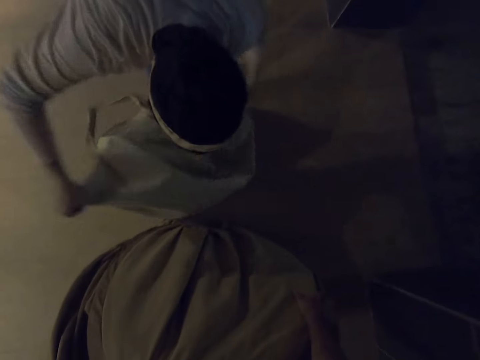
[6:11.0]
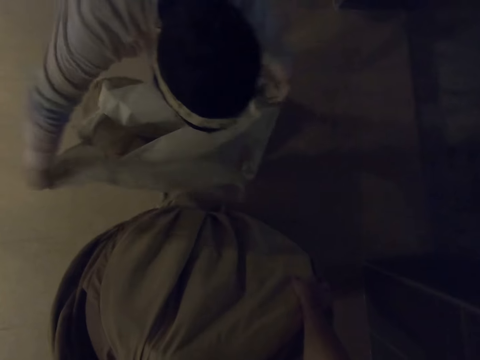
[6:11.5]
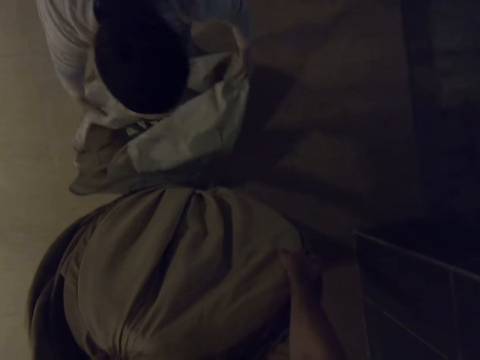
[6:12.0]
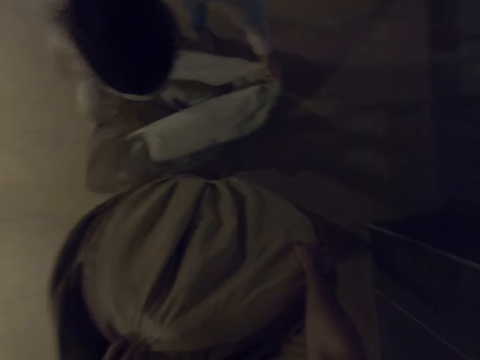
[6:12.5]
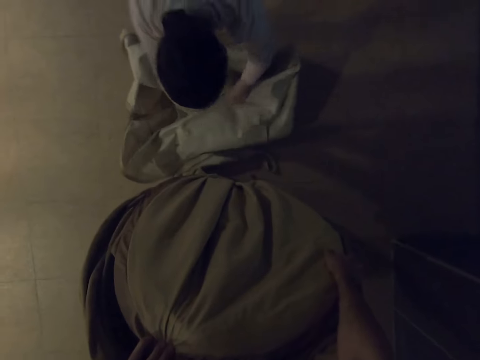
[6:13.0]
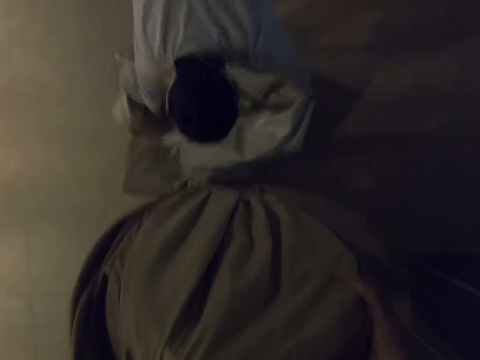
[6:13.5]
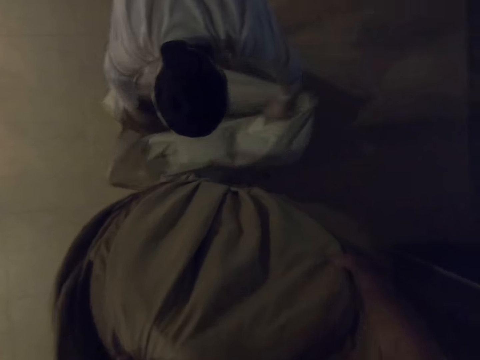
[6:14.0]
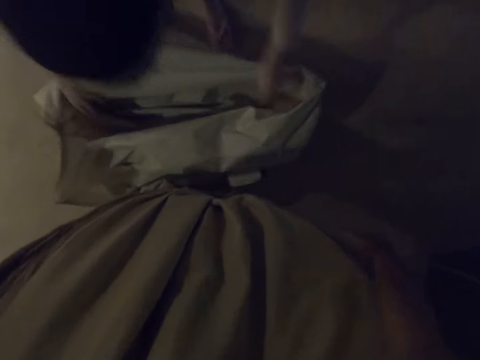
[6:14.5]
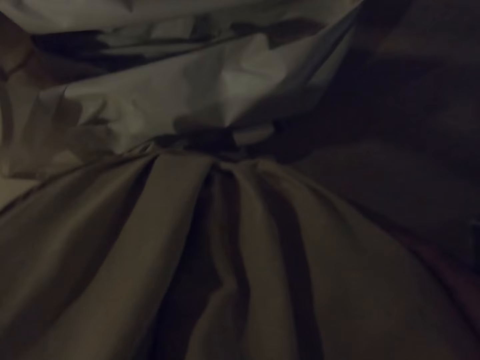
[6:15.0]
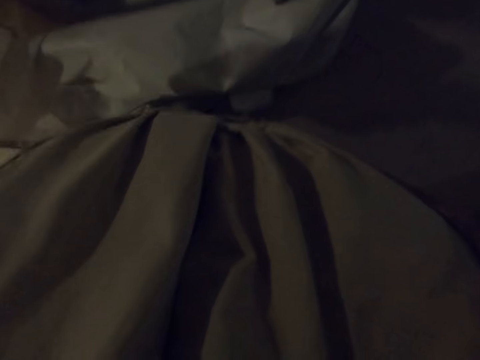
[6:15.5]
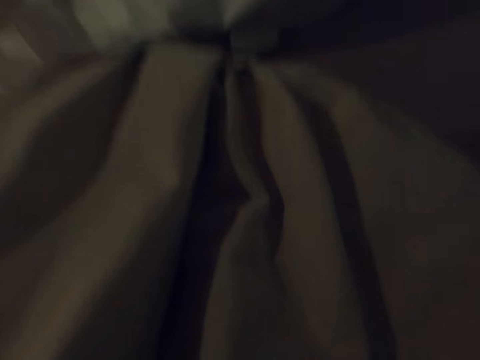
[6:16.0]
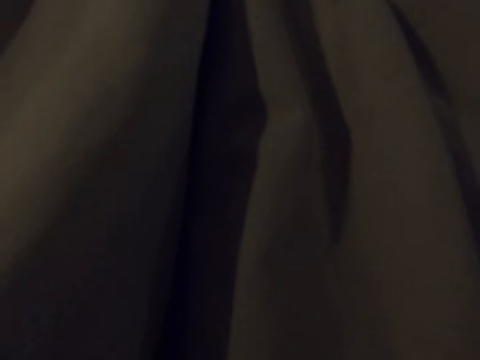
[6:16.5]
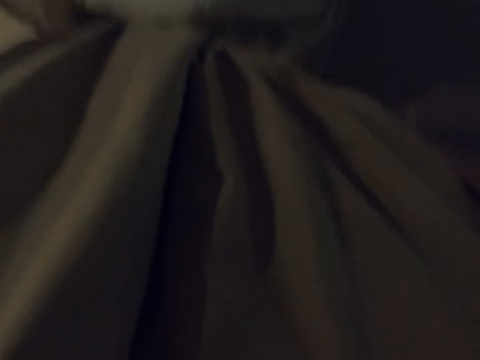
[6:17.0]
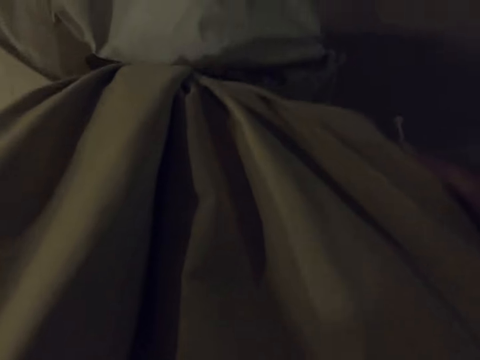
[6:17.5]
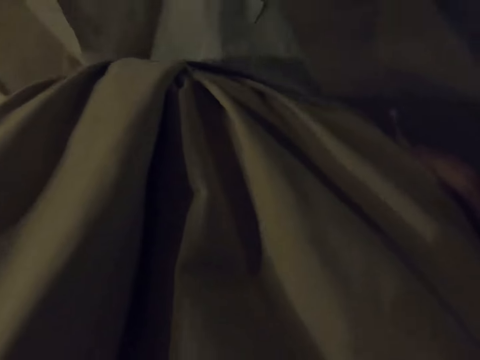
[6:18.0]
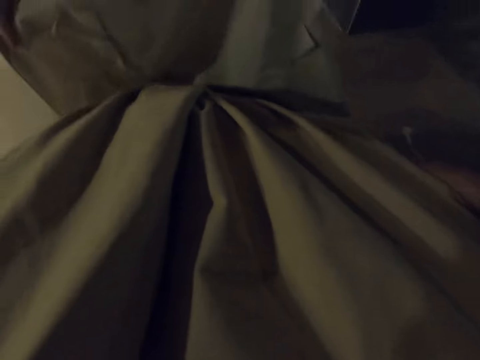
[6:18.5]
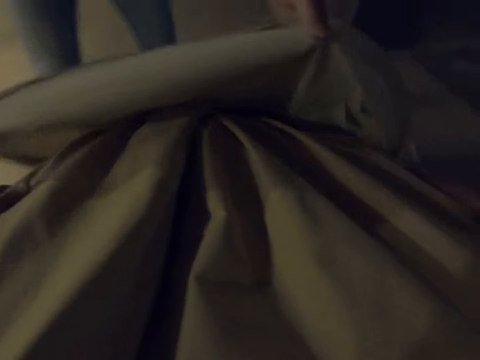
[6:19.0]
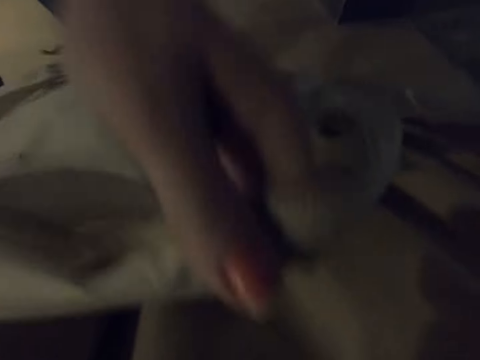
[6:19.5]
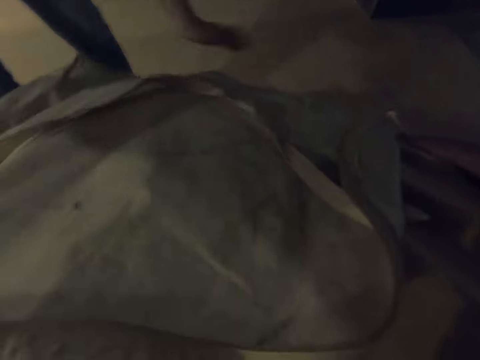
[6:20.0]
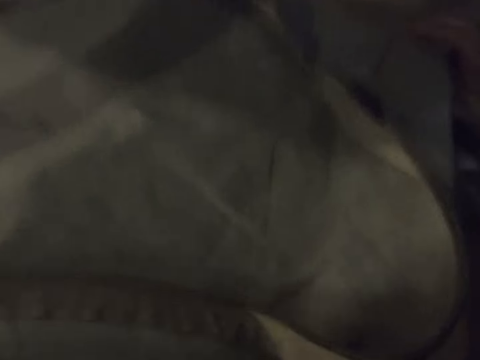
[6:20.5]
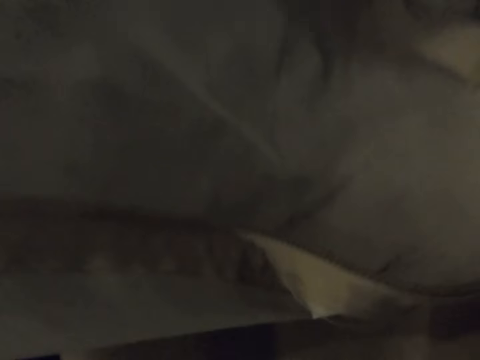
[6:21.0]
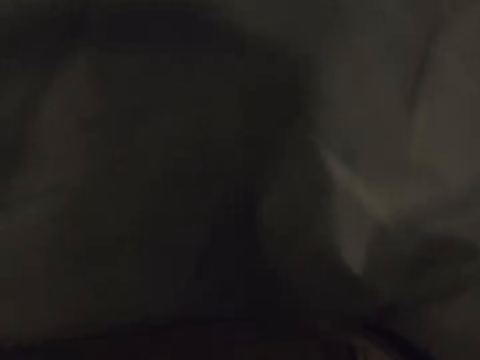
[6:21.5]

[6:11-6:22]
The camera wearer lifts the luggage and carefully inserts it into the bag.

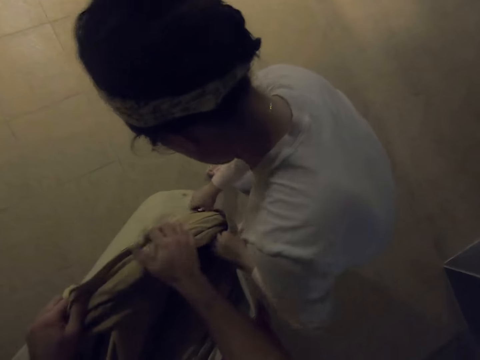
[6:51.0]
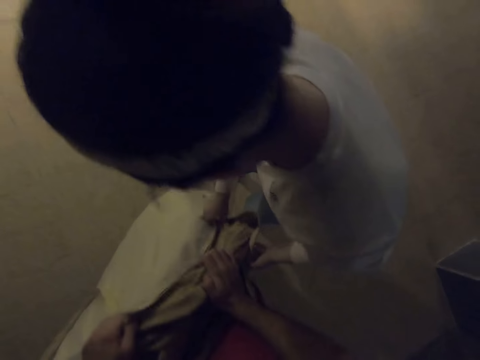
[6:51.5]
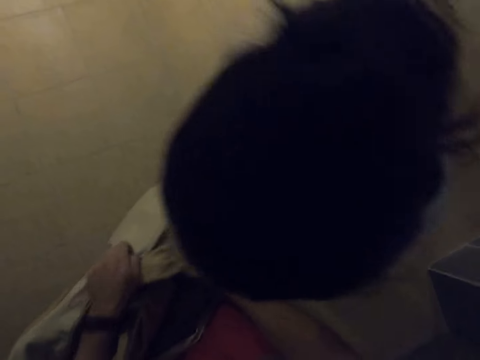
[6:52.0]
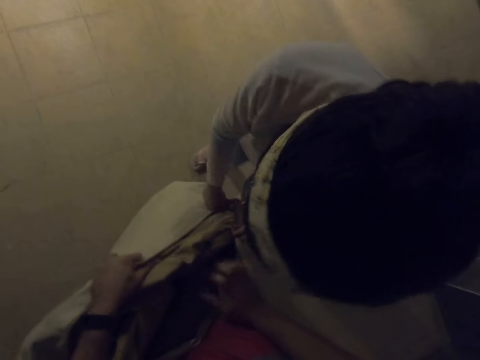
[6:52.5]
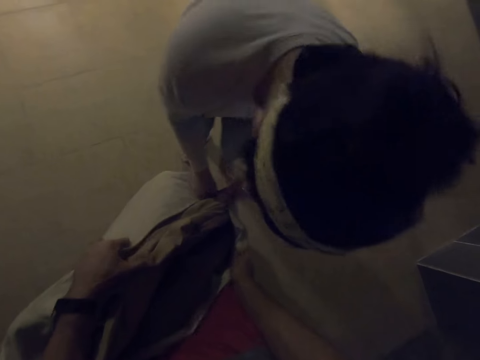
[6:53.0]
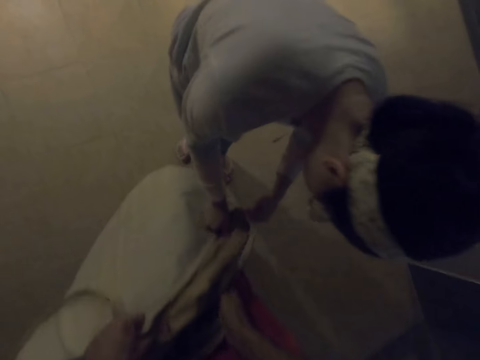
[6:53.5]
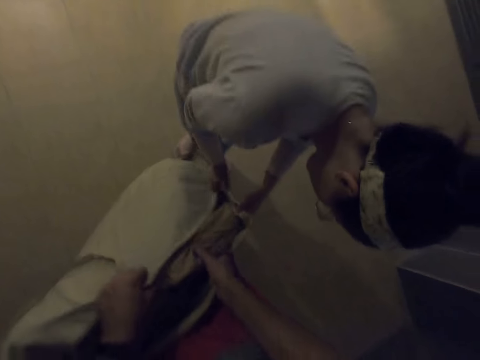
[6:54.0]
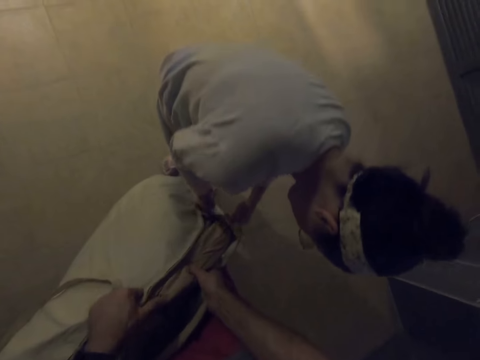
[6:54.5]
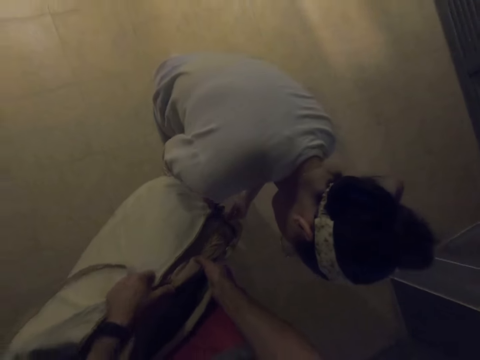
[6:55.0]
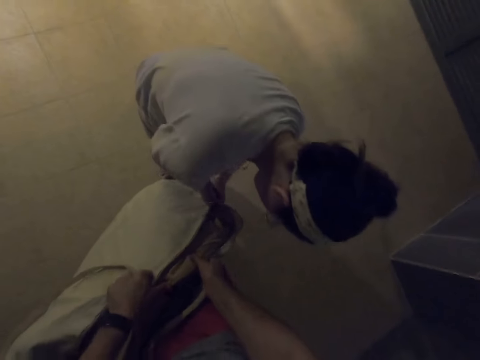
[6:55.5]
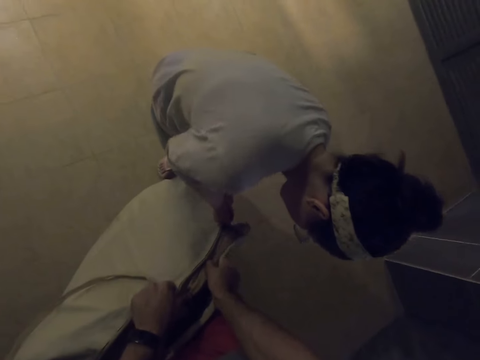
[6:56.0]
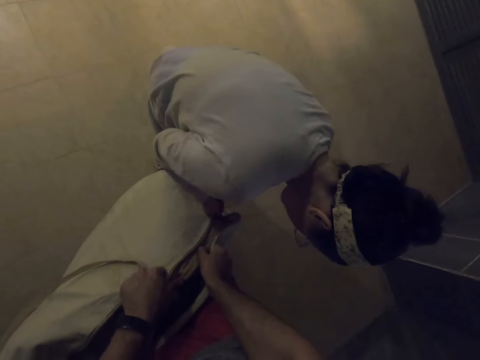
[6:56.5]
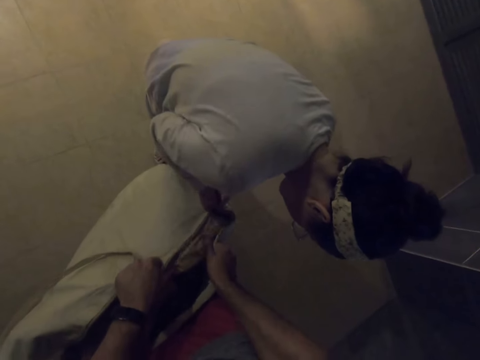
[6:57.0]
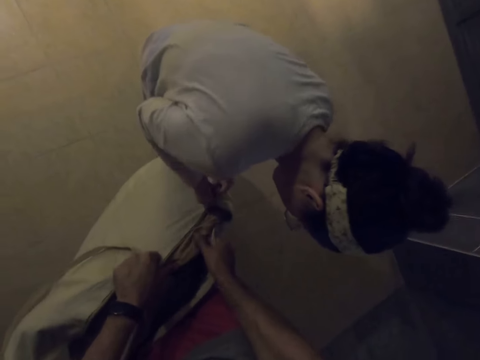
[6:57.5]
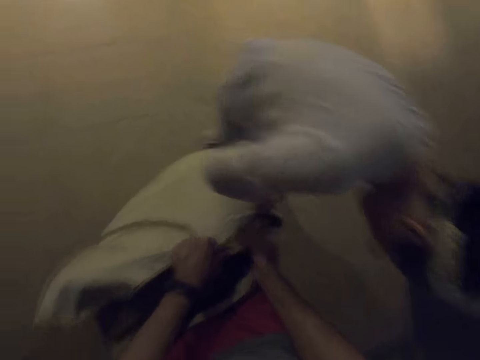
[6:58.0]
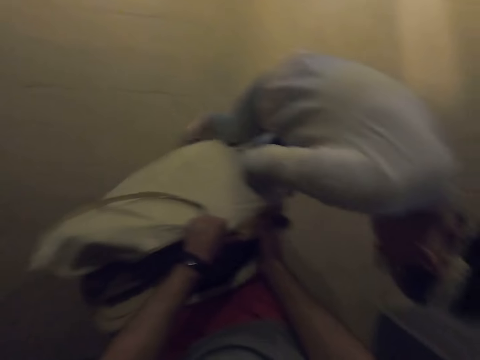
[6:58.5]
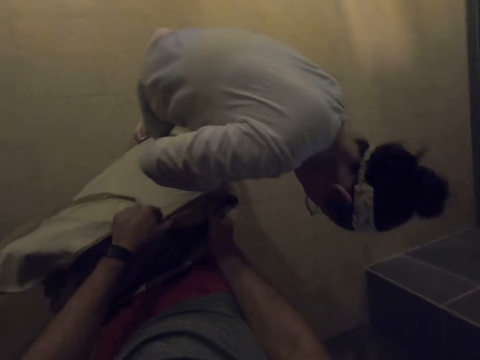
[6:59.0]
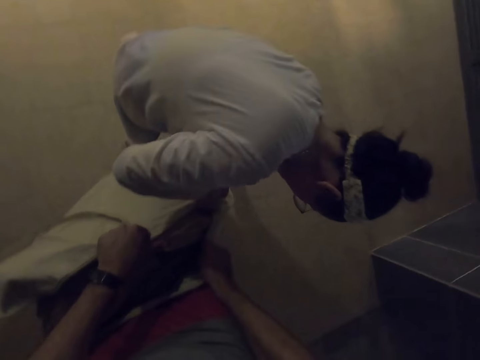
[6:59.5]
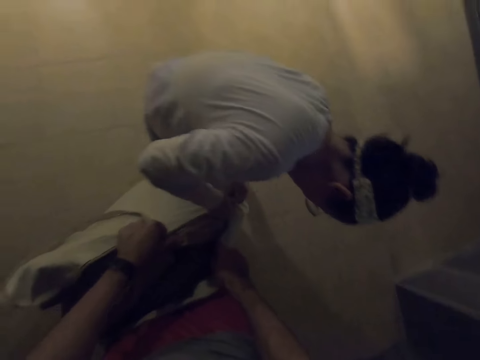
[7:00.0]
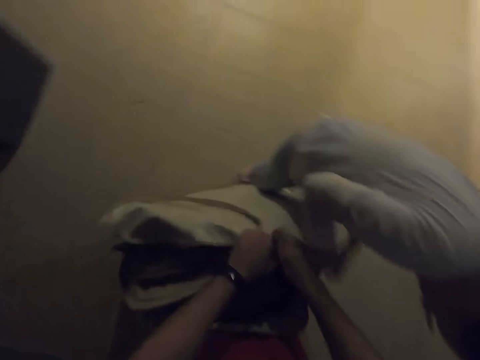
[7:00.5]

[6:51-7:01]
A female closes the bag zip.

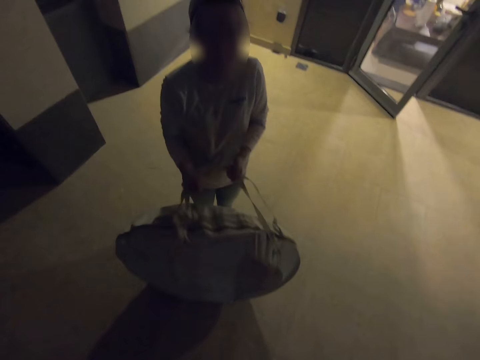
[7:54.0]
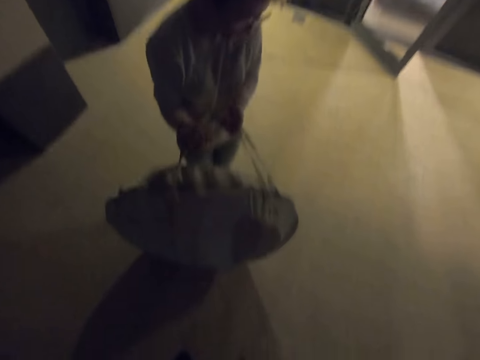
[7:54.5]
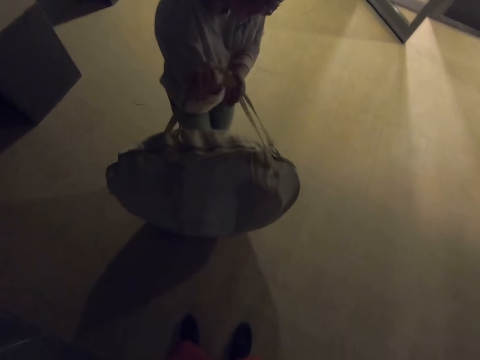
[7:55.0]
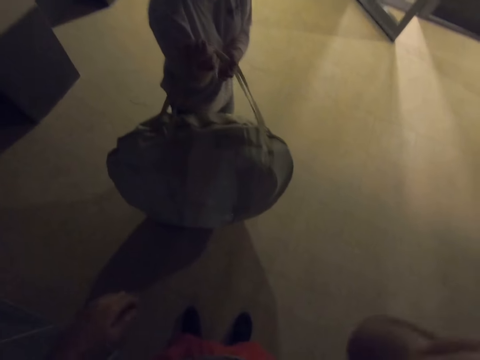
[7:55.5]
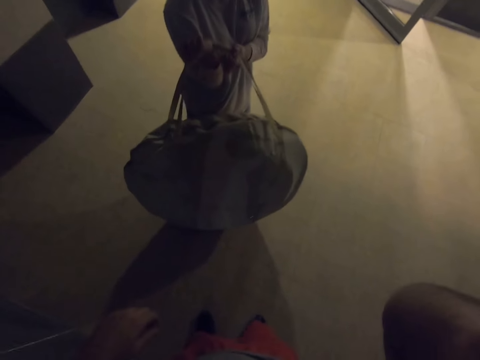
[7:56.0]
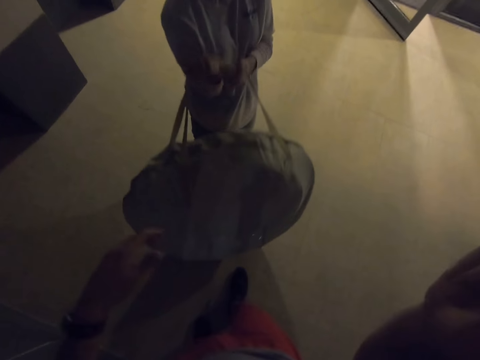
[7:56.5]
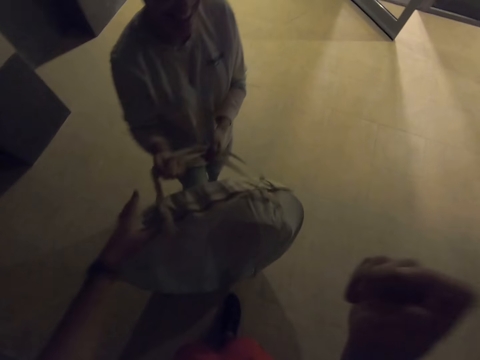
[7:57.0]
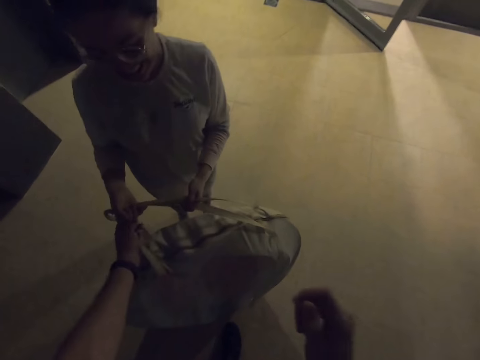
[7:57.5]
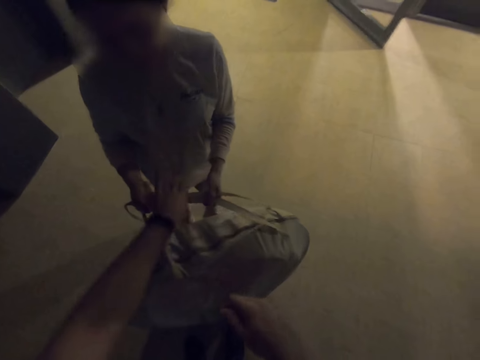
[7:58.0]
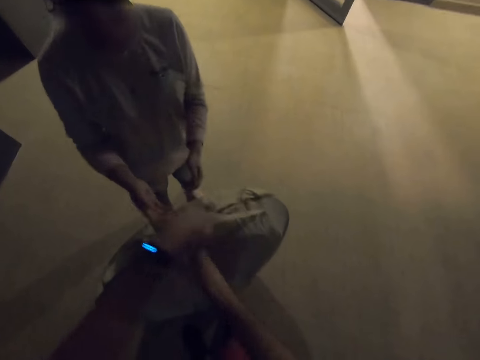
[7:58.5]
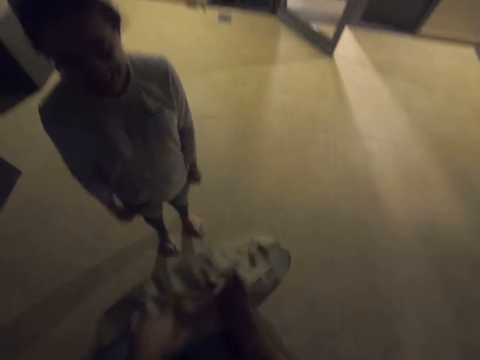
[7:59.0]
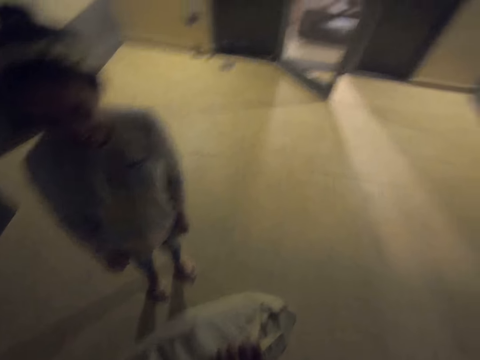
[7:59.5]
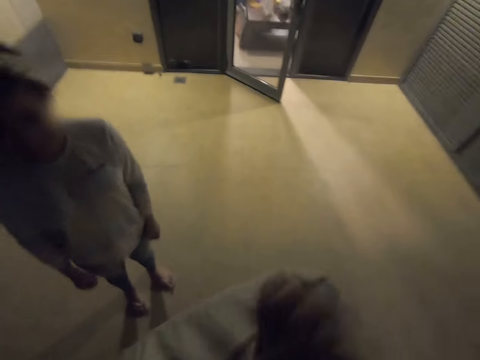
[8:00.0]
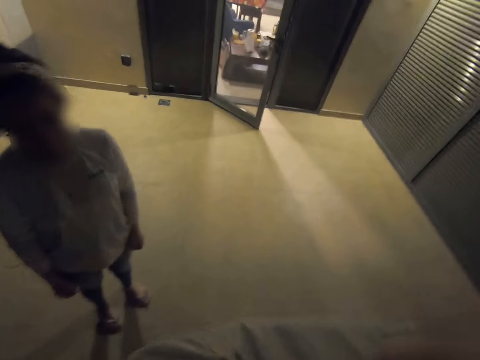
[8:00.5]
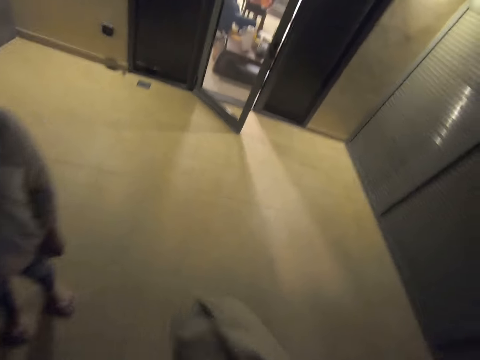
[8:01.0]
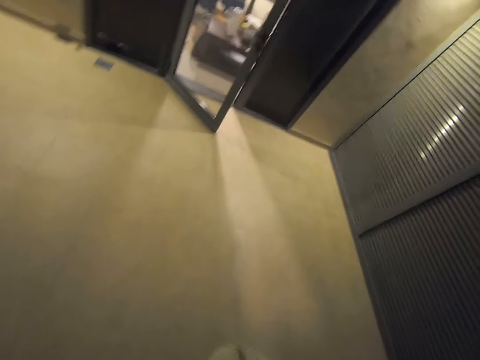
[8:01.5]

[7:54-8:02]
A woman tries to lift the bag. The camera wearer picks up the bag from the woman. The woman gives back the luggage to the camera wearer. The camera wearer carries the luggage and lifts the bag.
